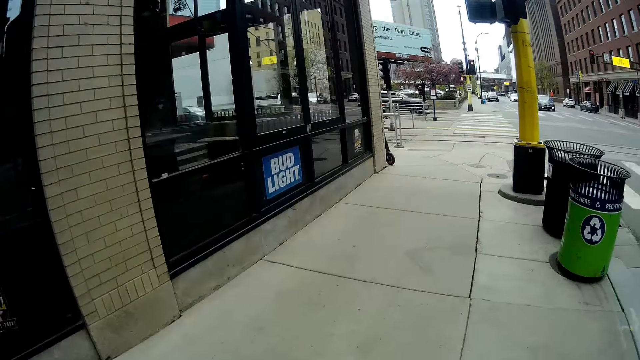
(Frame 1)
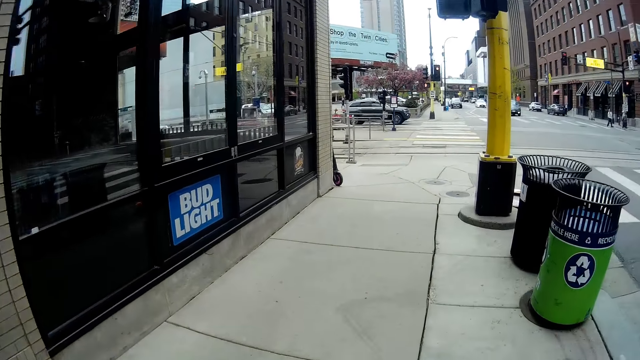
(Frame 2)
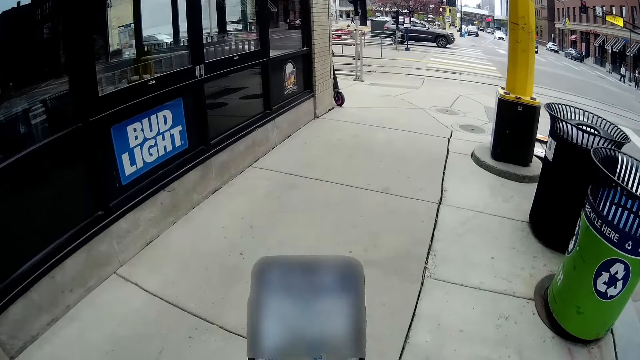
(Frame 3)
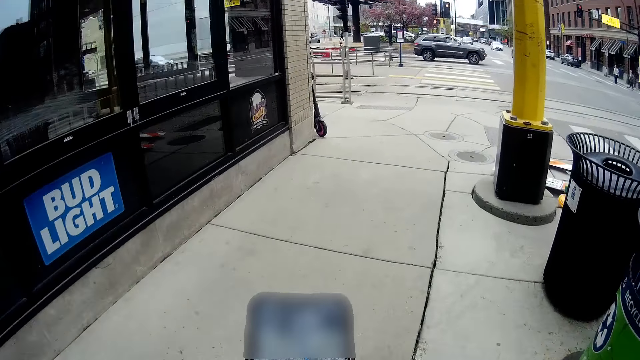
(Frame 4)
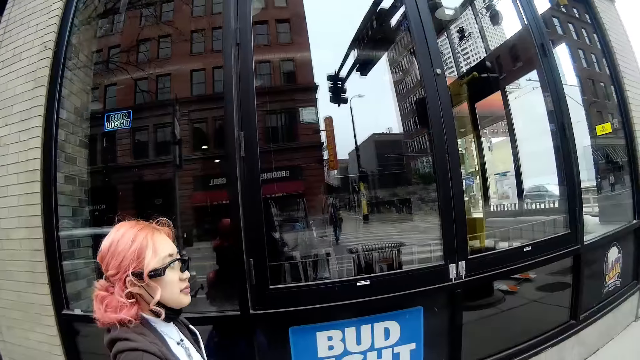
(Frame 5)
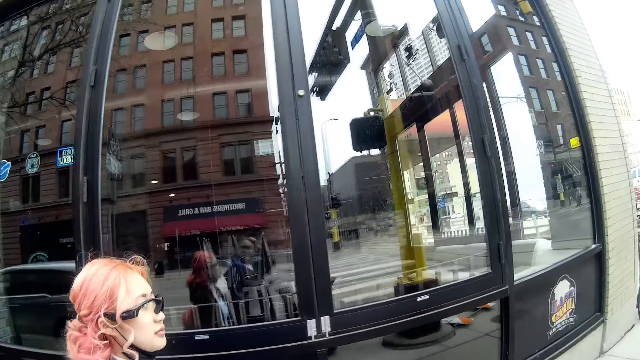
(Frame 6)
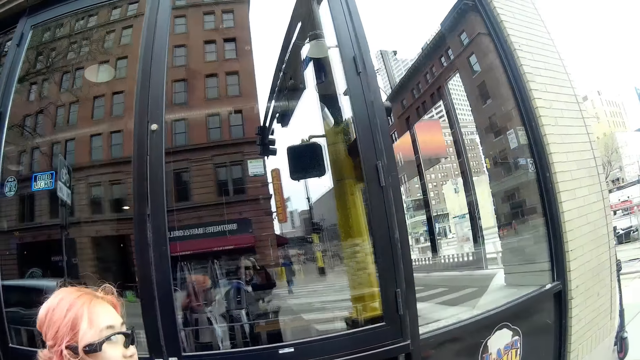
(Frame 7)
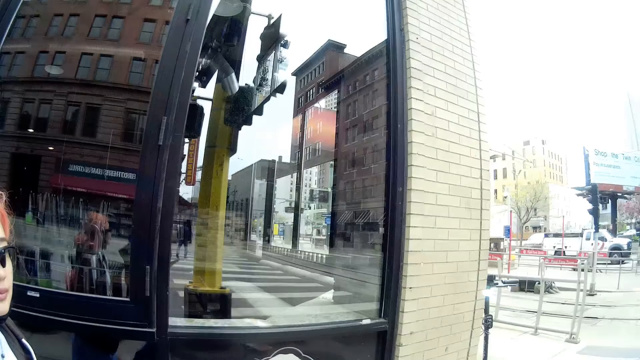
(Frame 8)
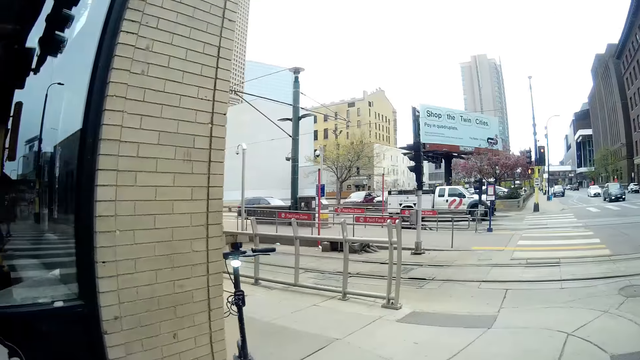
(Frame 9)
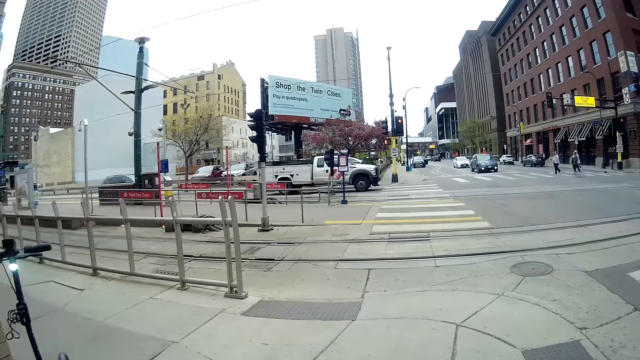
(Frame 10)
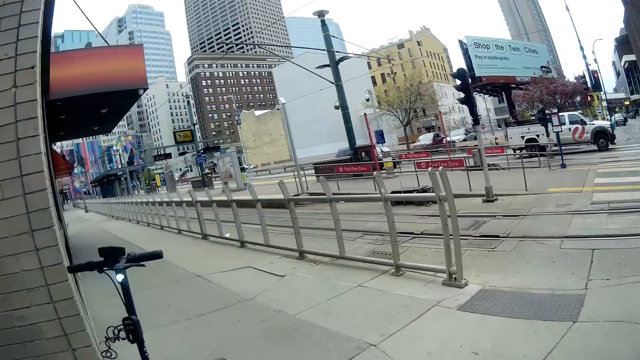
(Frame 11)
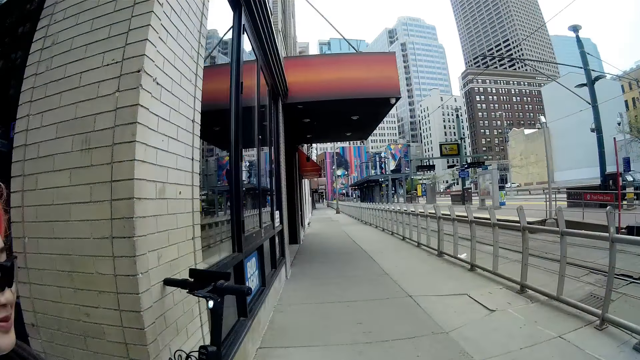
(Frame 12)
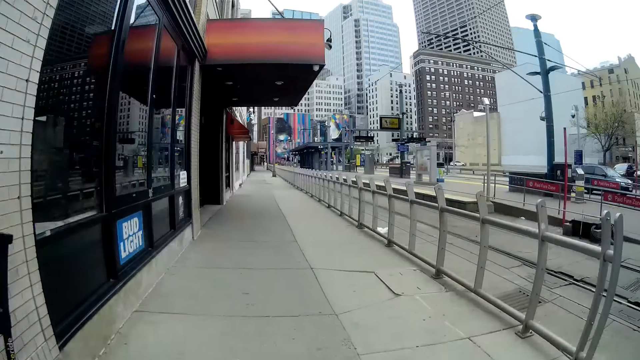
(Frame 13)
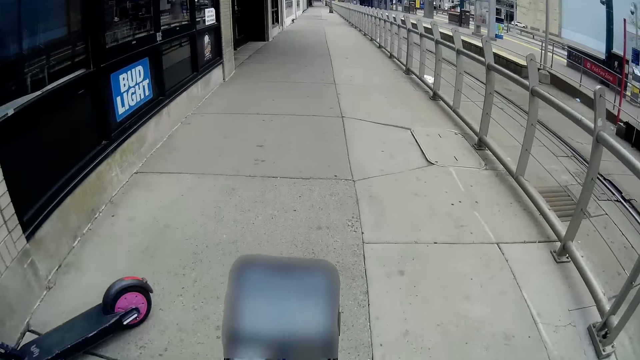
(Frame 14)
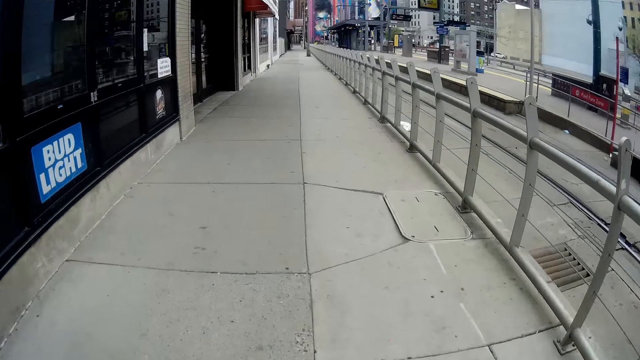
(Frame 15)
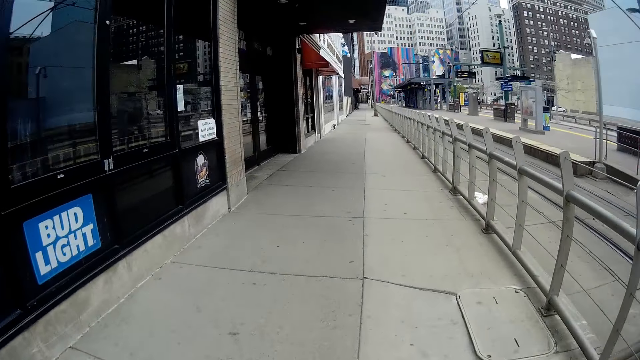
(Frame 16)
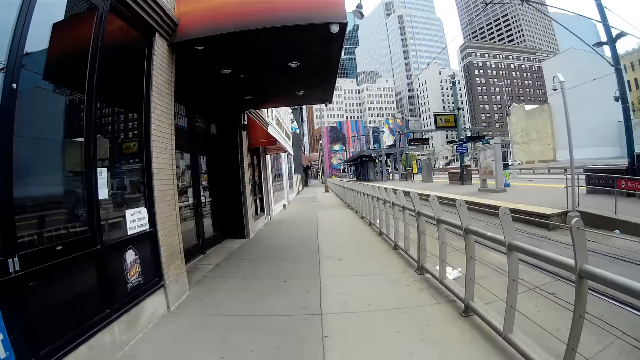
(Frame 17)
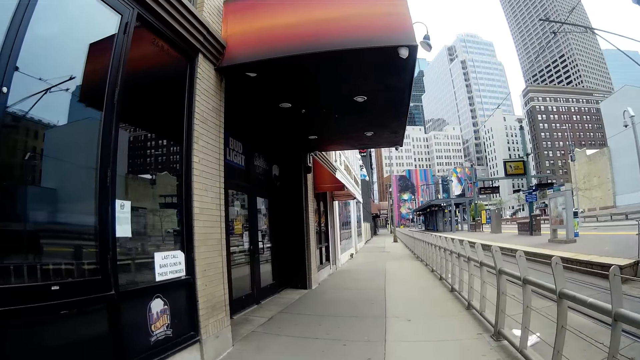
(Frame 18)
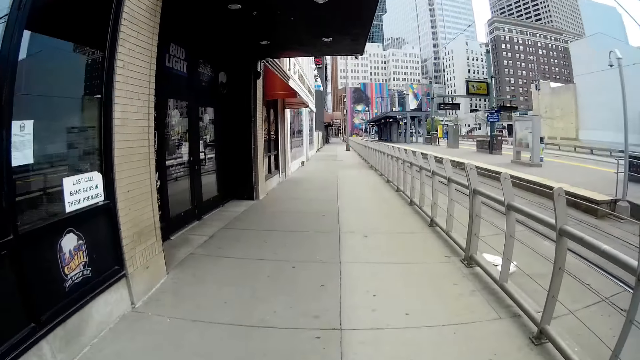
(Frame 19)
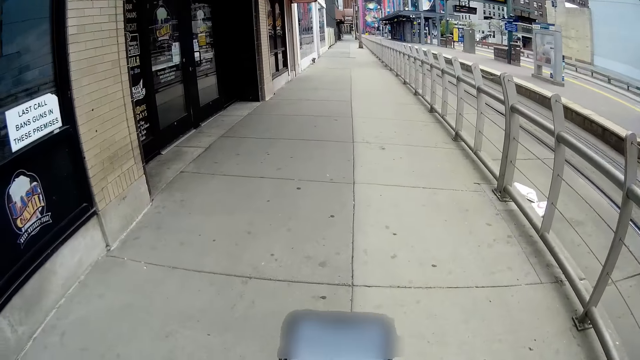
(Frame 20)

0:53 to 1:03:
The camera wearer touches the phone. They walk.

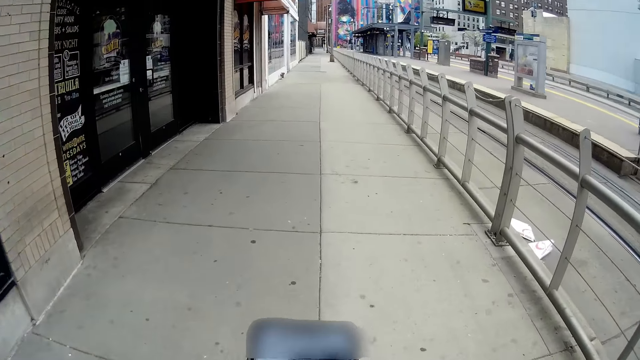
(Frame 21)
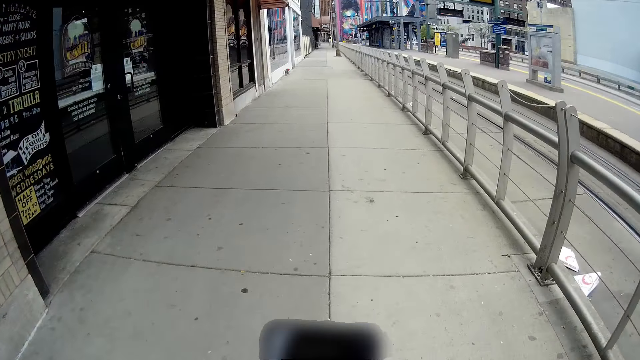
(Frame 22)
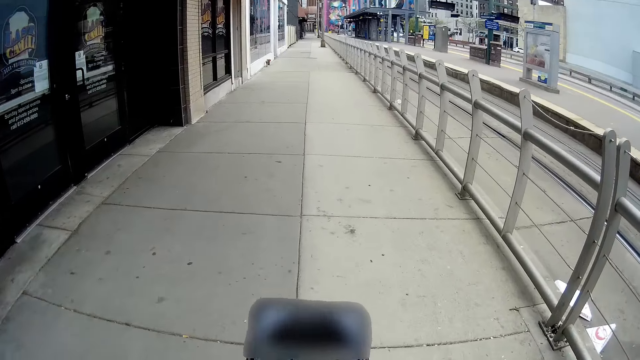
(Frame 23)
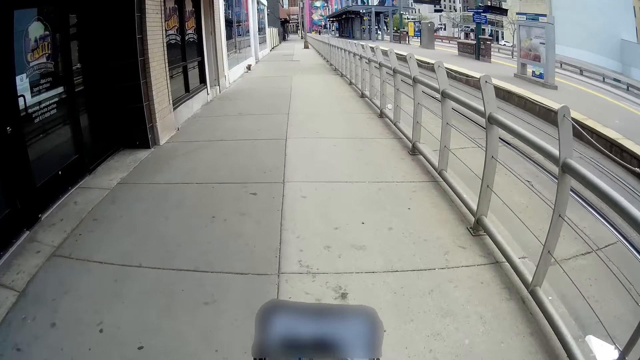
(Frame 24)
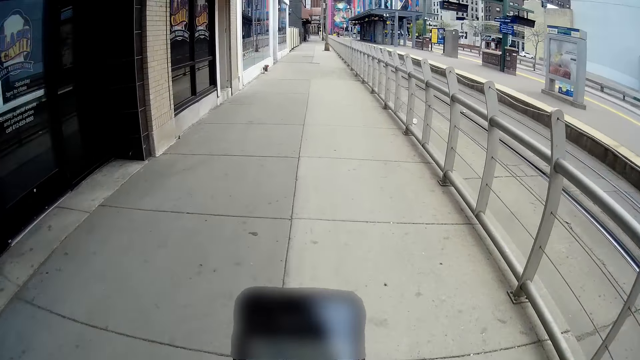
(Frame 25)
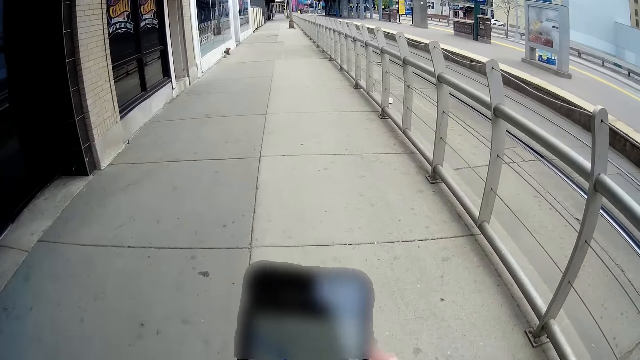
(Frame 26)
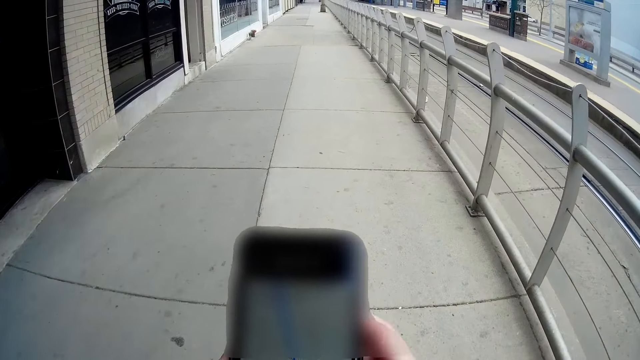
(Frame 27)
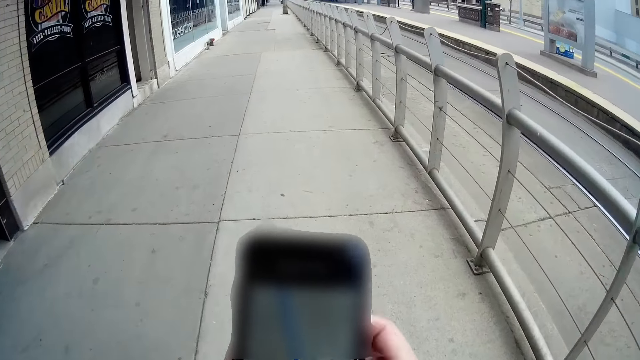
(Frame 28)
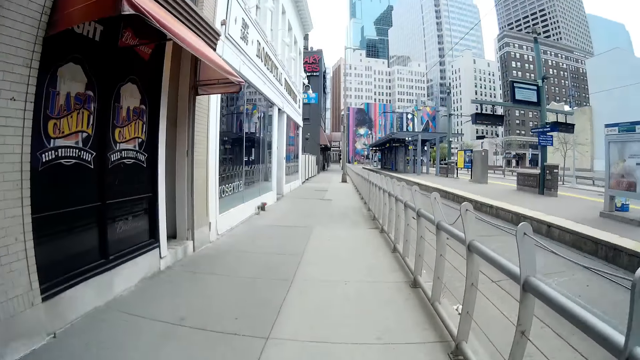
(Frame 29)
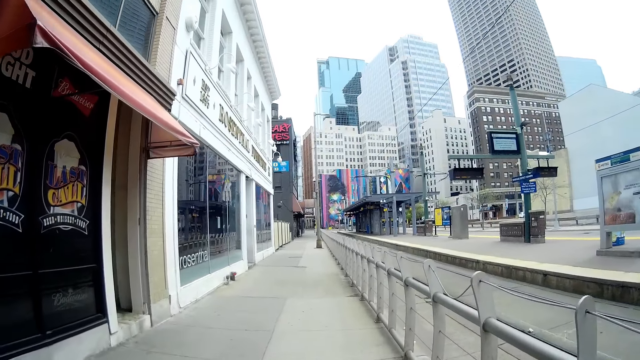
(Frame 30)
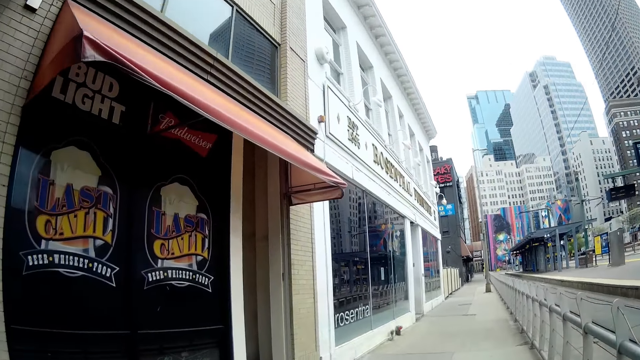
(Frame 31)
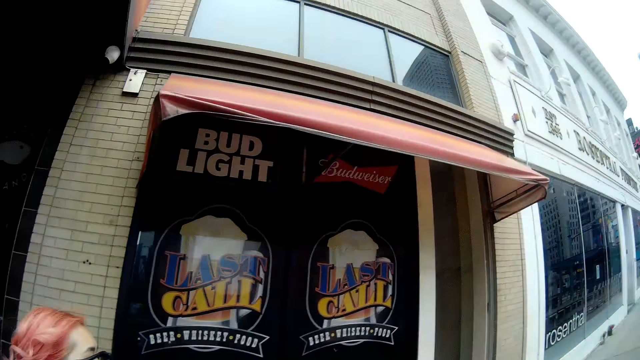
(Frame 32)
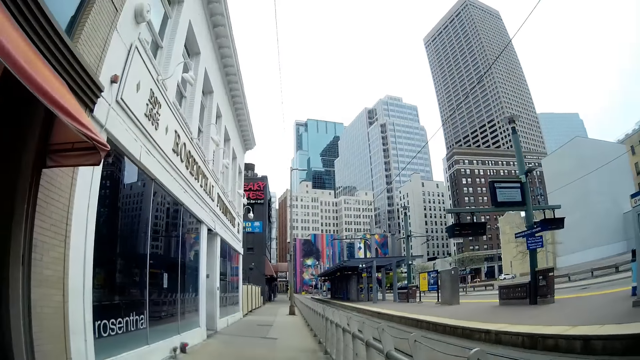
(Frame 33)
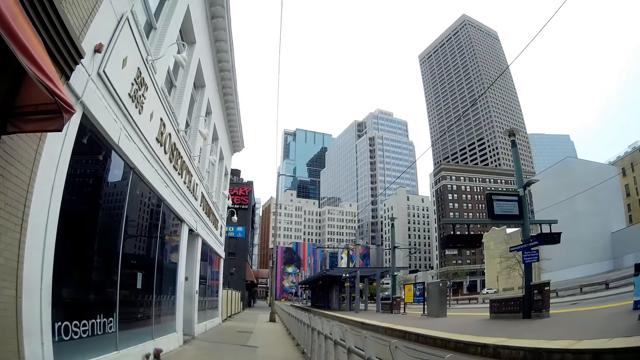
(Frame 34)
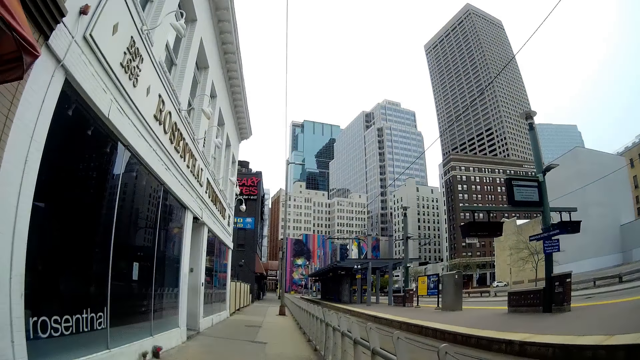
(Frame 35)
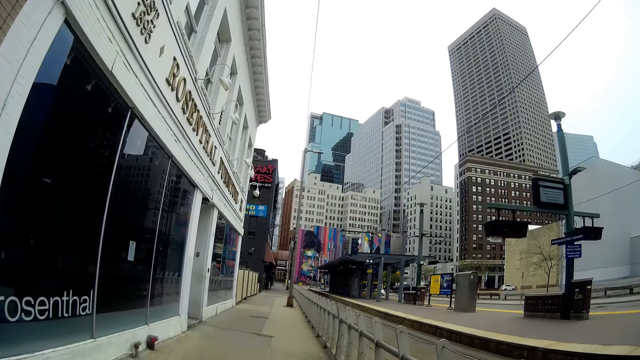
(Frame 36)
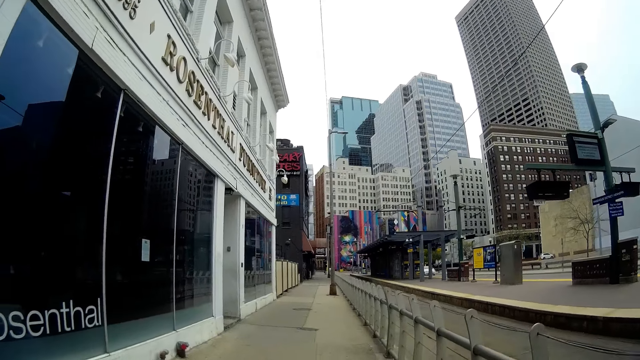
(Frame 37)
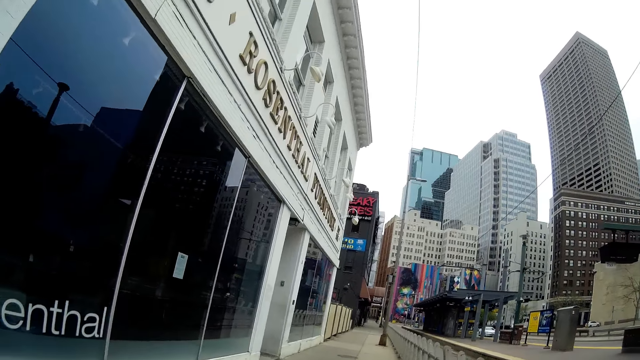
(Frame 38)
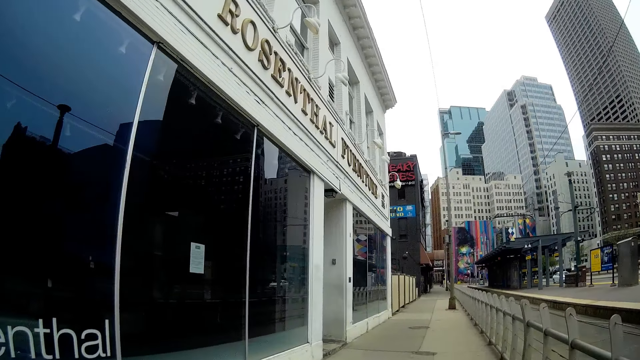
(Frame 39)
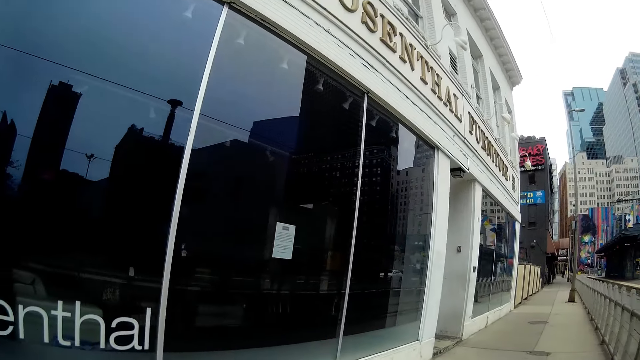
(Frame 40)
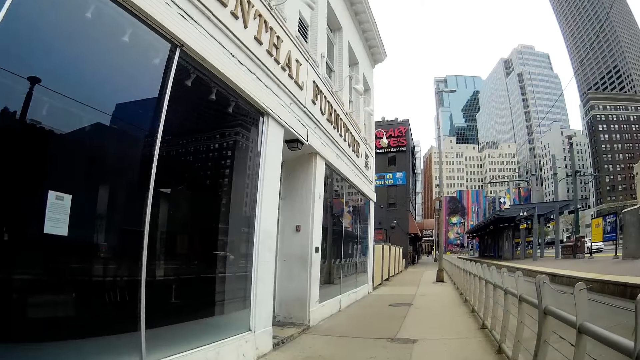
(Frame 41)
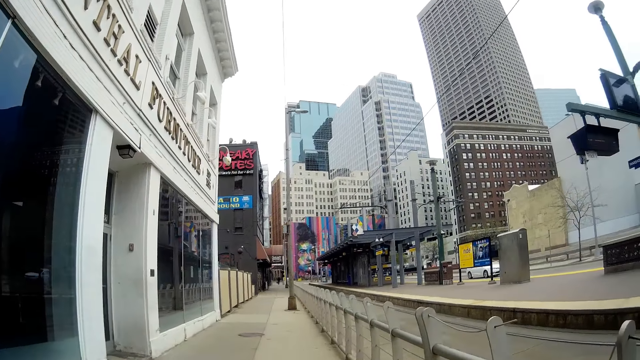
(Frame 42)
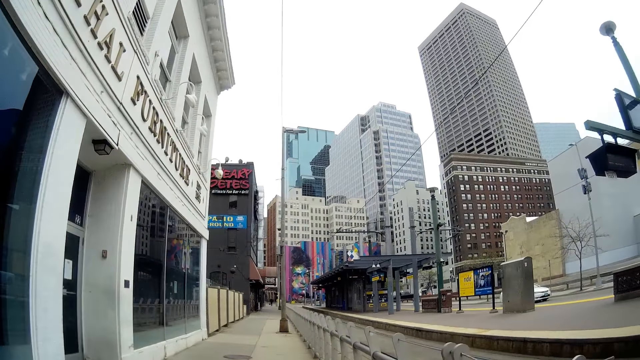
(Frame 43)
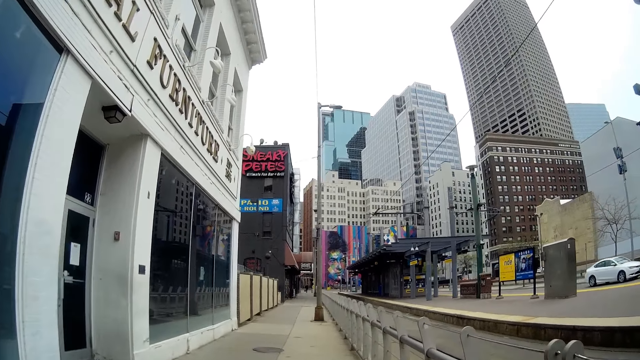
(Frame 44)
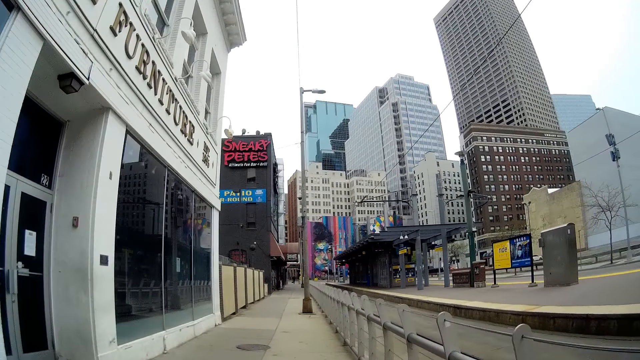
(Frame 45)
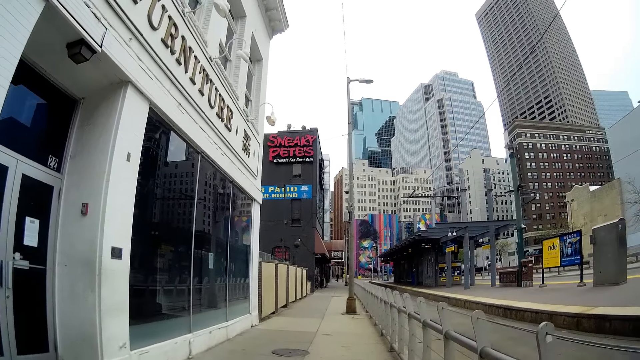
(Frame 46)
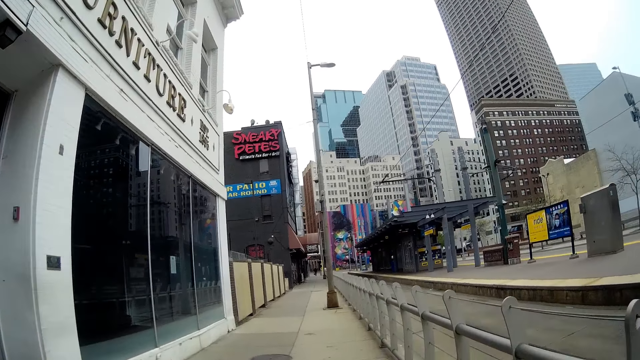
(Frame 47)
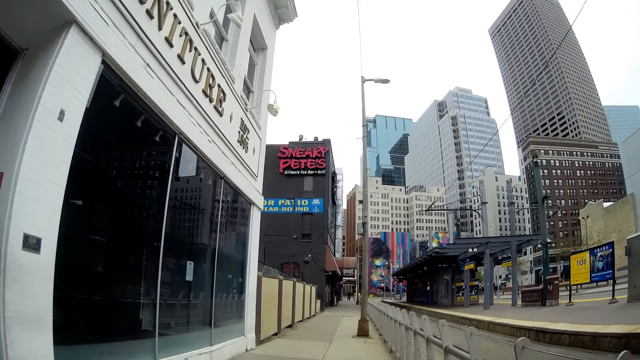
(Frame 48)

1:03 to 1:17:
The camera wearer touches the phone. They walk. A white car drives past the camera wearer on a road.
